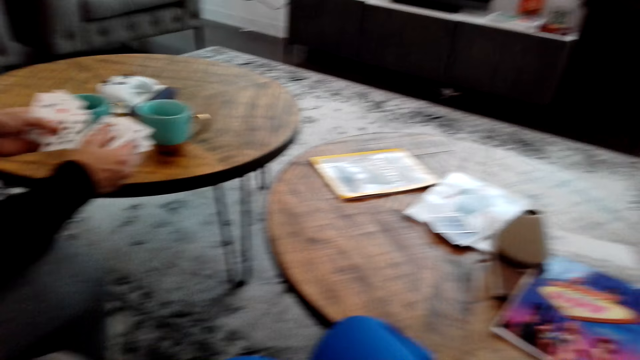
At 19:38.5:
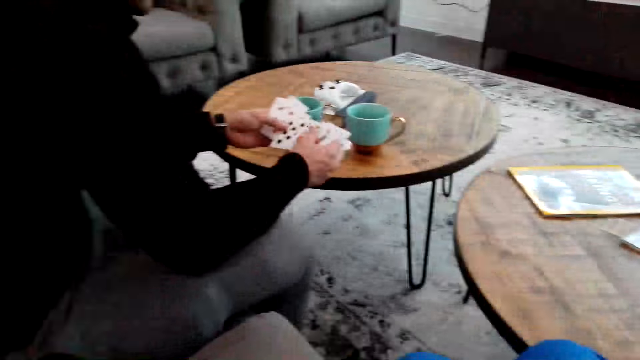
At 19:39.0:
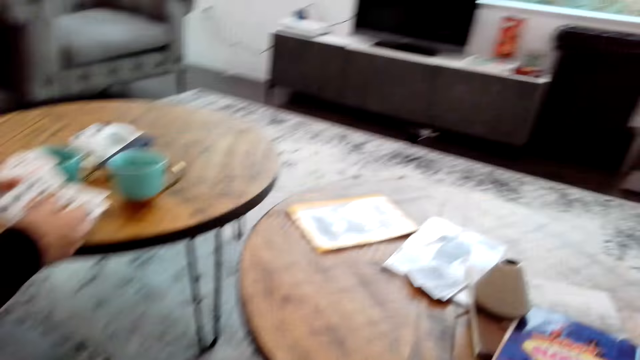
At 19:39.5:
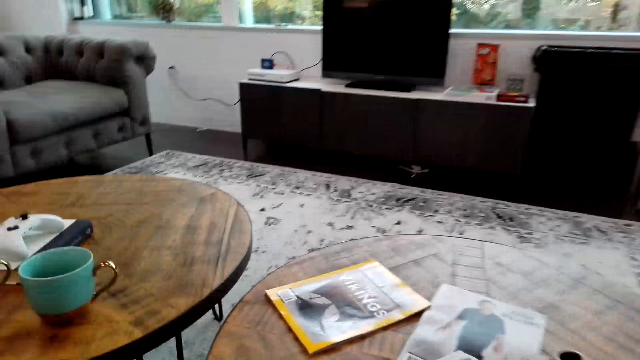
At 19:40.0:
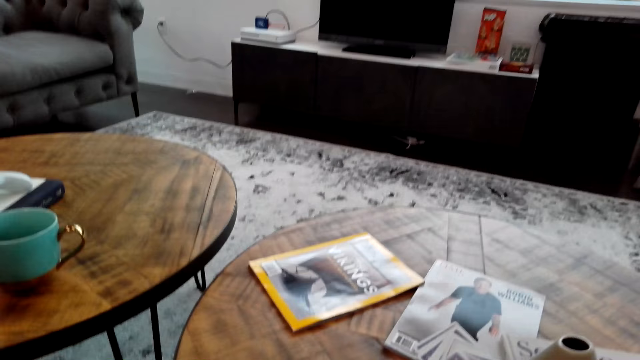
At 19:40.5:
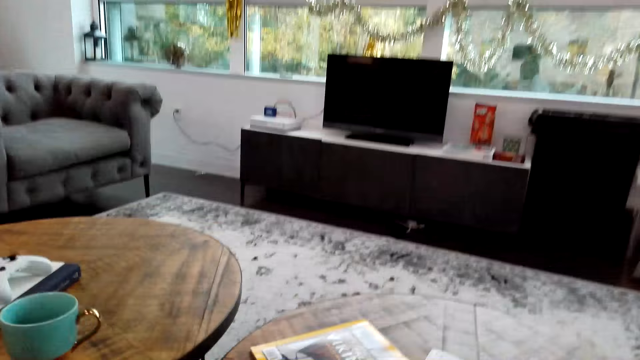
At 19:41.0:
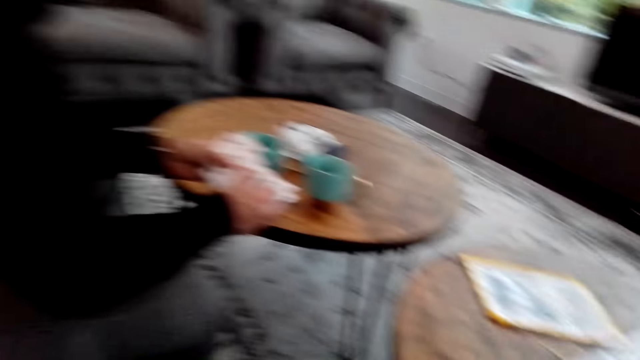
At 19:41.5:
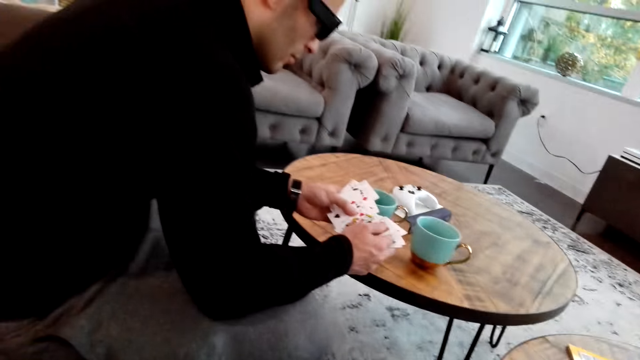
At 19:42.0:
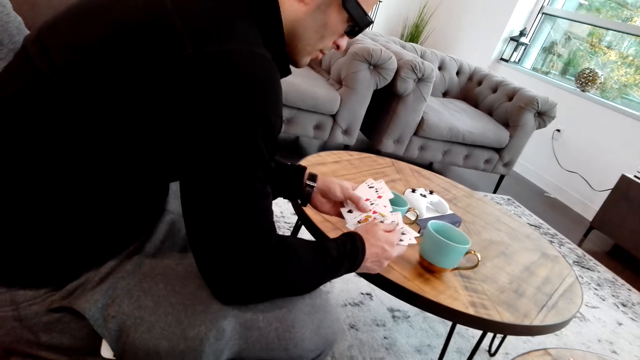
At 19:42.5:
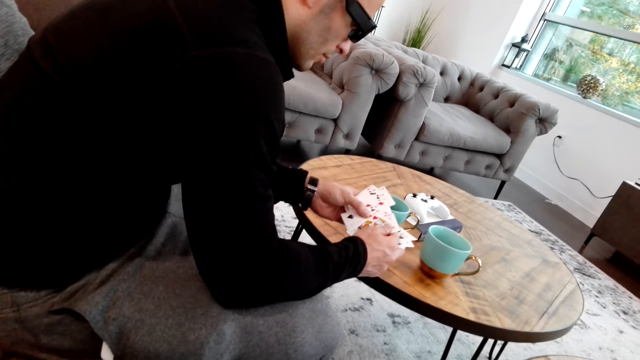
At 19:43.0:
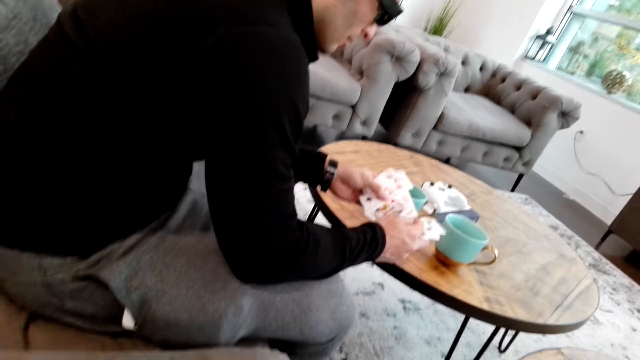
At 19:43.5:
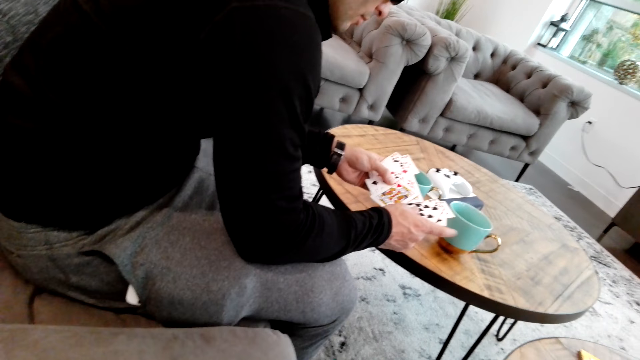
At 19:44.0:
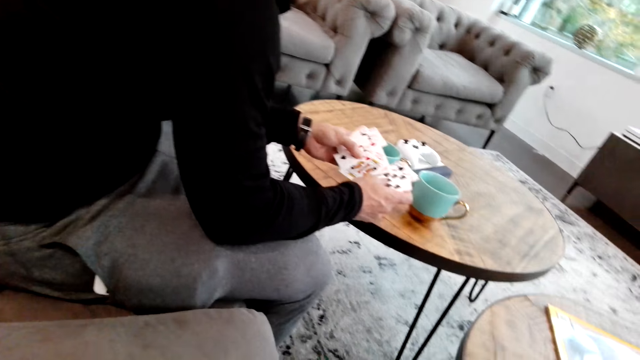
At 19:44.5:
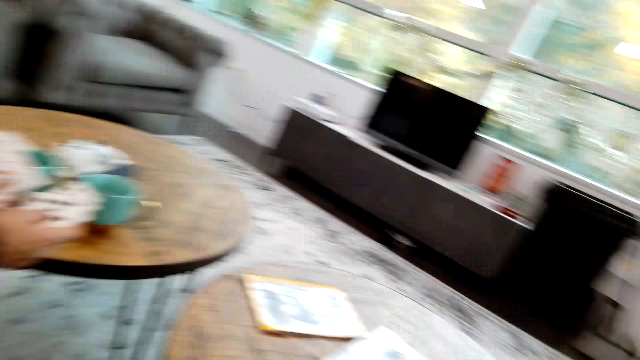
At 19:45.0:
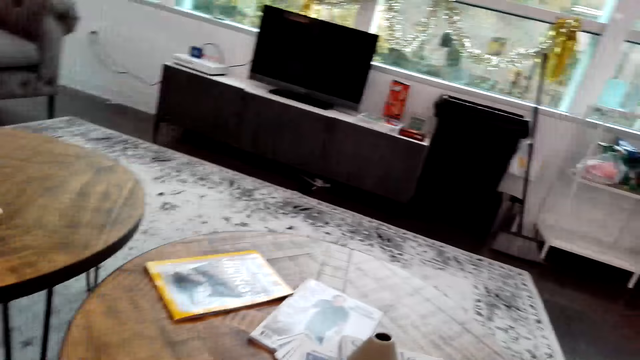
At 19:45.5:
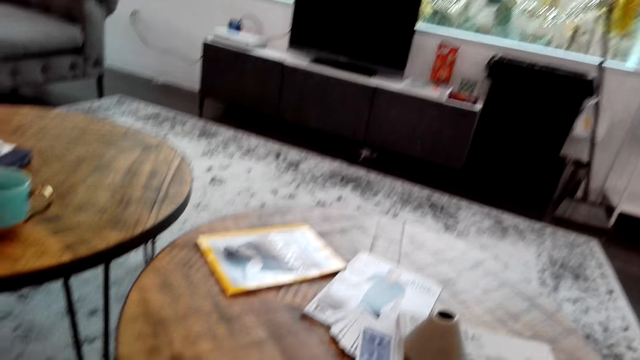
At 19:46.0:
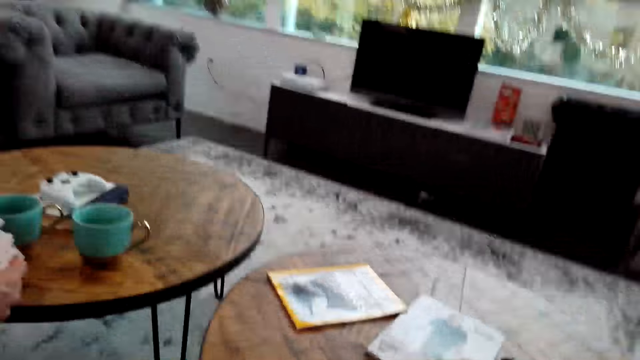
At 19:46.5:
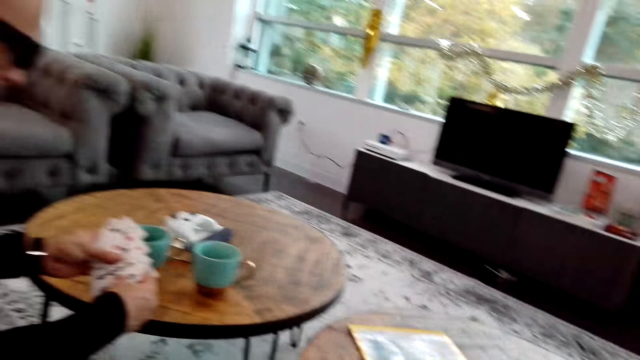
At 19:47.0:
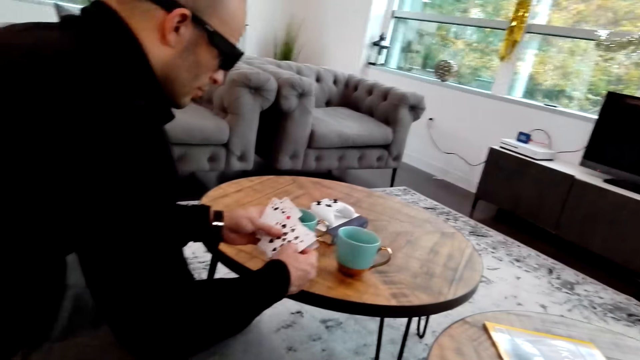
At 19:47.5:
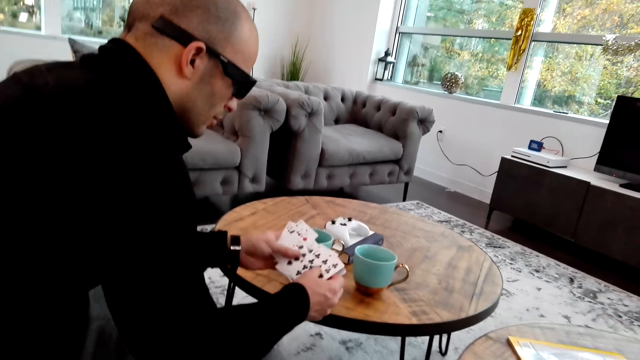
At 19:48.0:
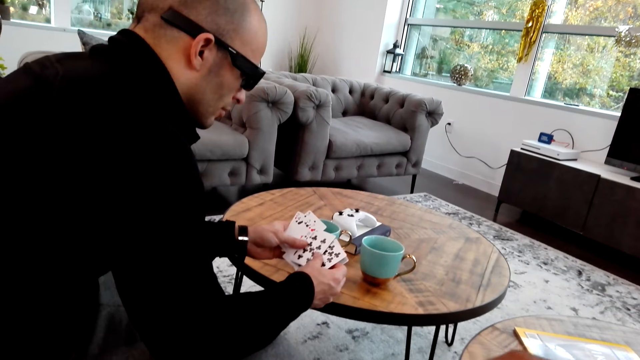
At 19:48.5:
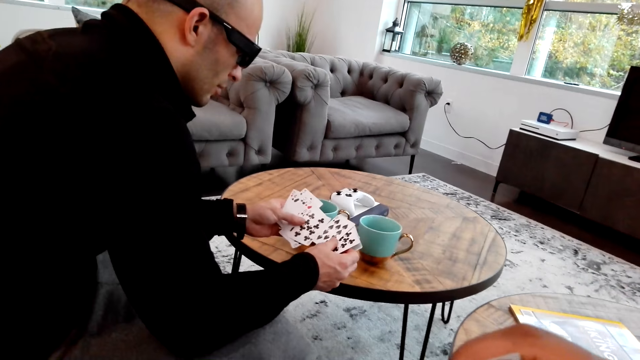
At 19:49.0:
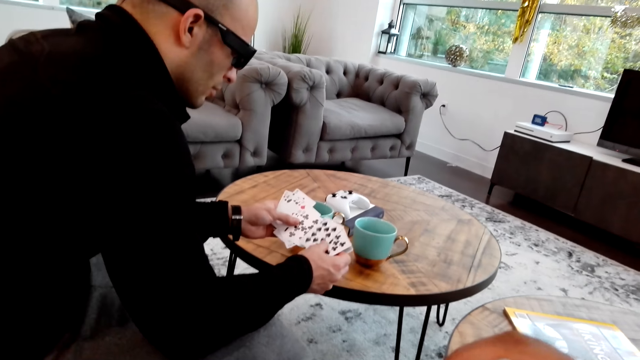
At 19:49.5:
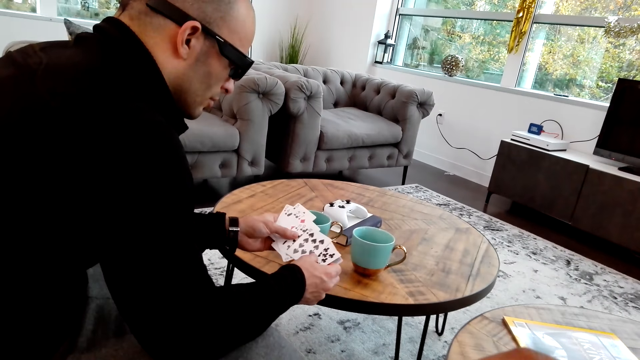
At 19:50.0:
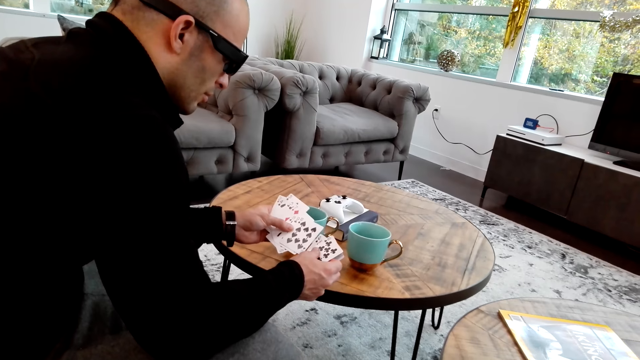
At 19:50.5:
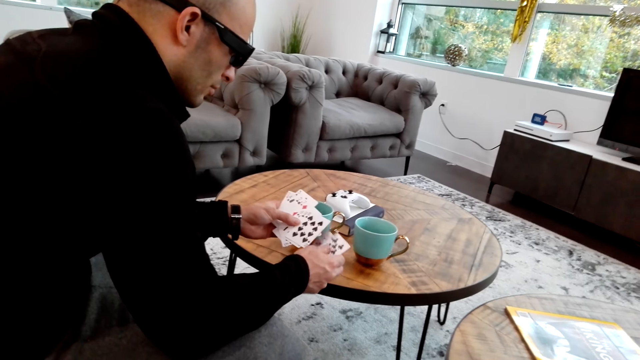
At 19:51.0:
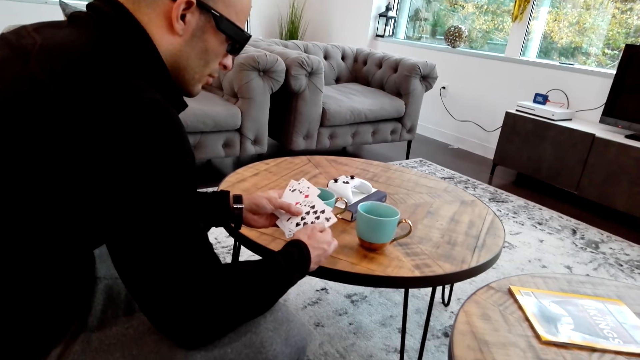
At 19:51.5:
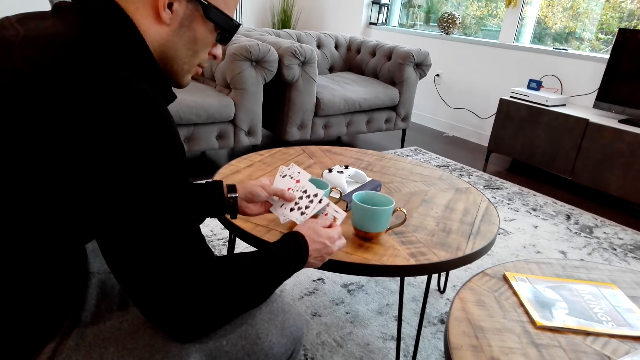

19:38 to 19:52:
The camera wearer picks the cards from the table. They converse with a man. The man touches the cards.

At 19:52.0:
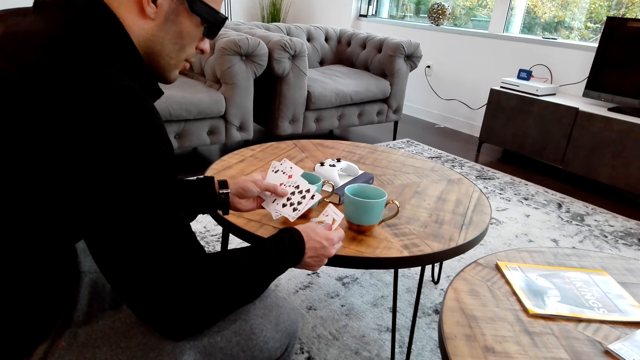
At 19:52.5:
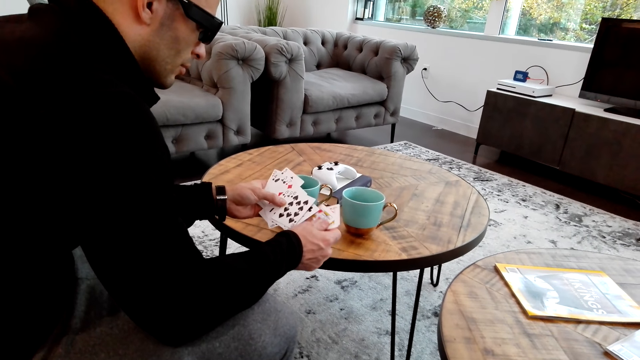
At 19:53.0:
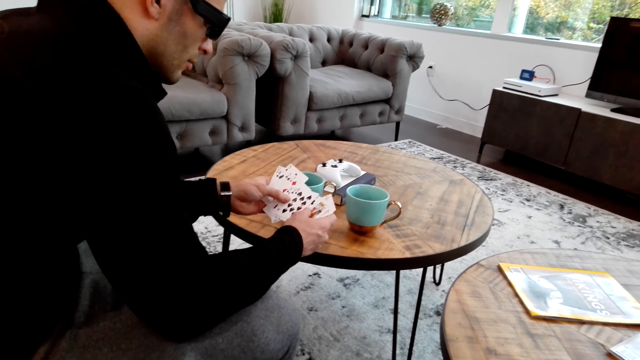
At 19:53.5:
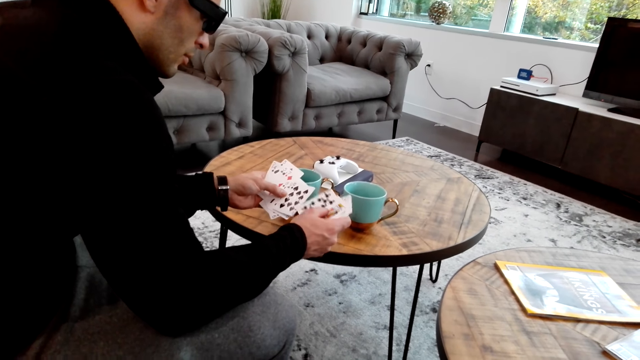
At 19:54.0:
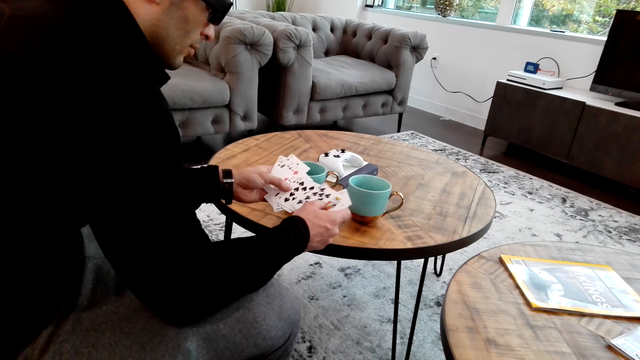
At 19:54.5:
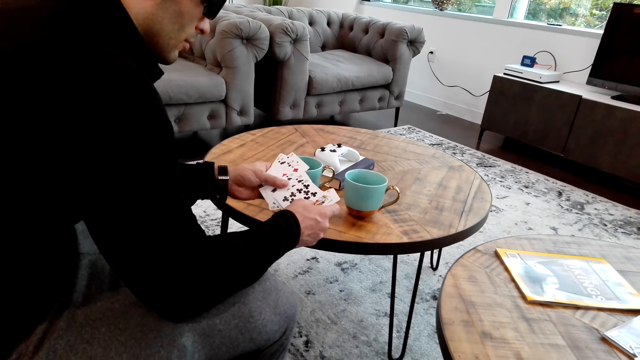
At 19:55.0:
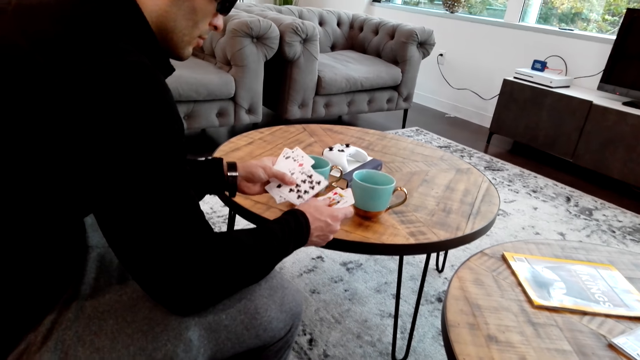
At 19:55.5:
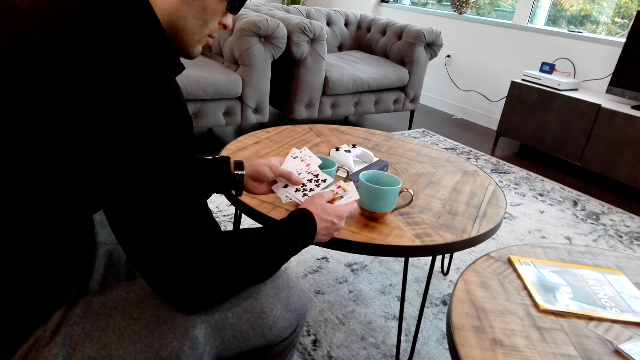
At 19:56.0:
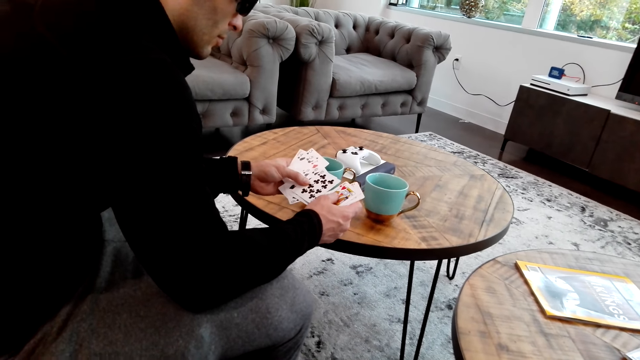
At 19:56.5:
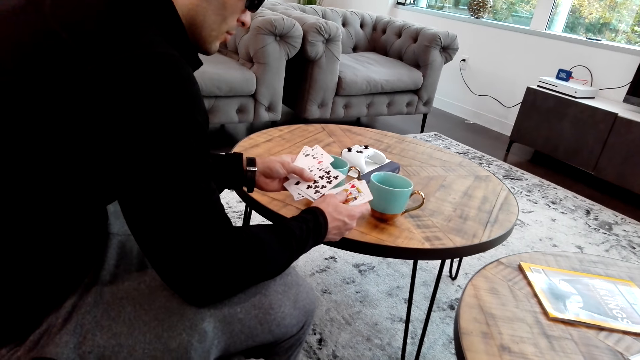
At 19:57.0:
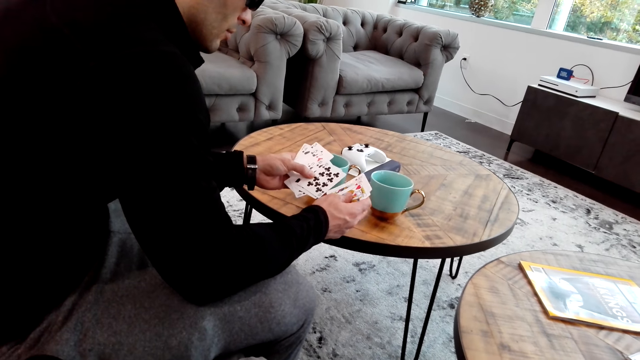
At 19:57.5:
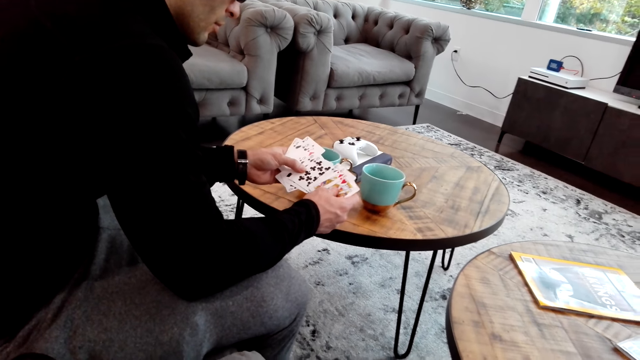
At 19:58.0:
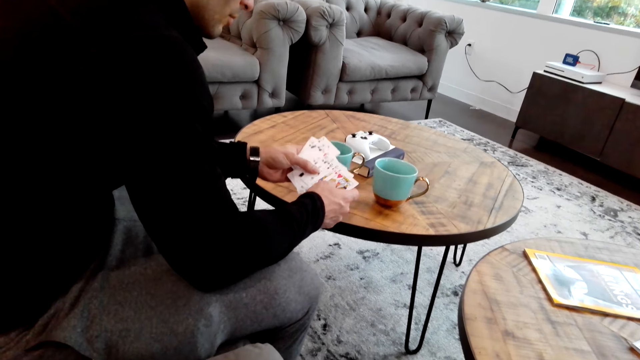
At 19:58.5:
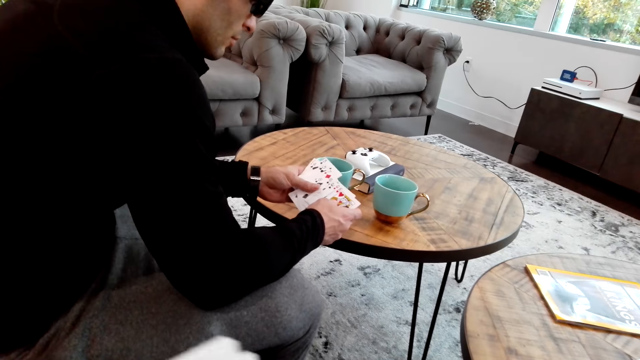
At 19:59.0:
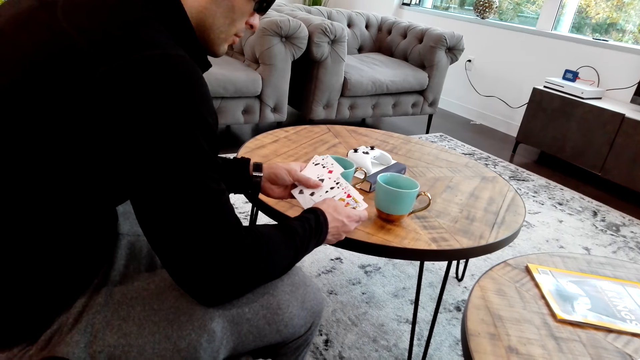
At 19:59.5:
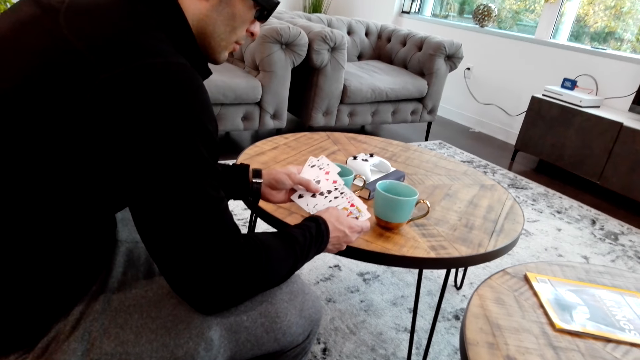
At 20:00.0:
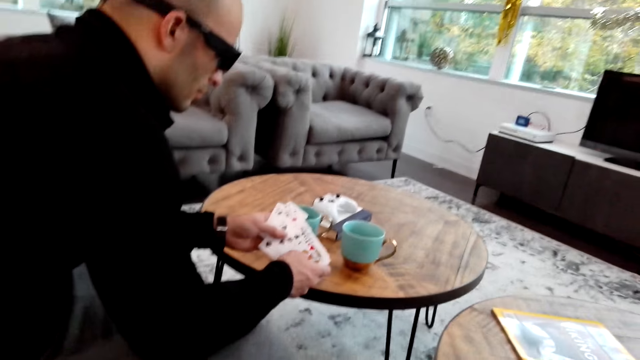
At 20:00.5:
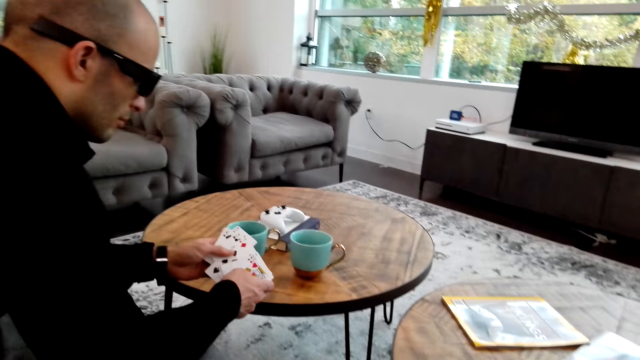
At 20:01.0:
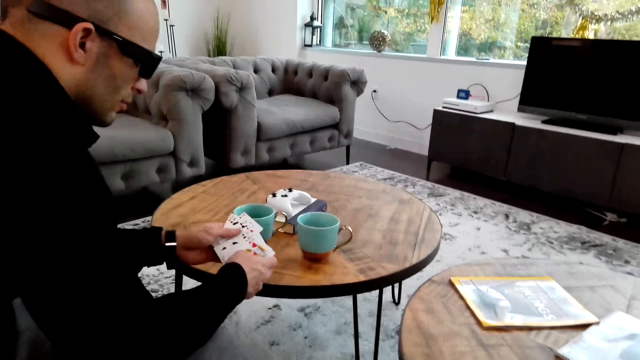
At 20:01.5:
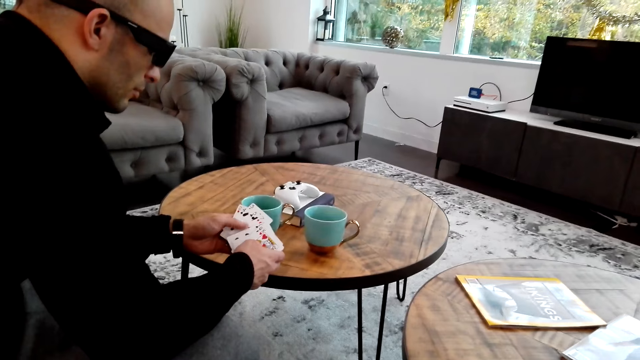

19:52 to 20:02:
The camera wearer converses with a man.
